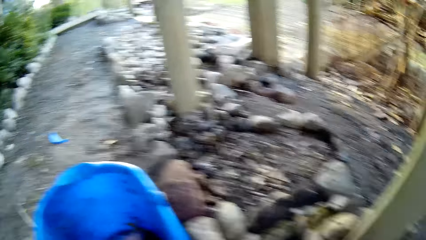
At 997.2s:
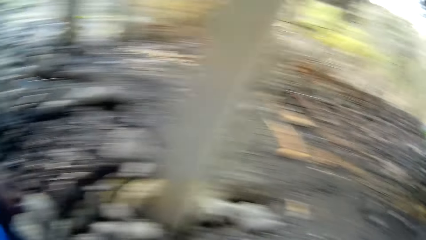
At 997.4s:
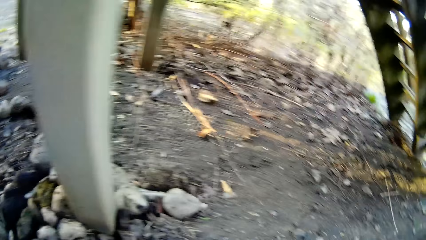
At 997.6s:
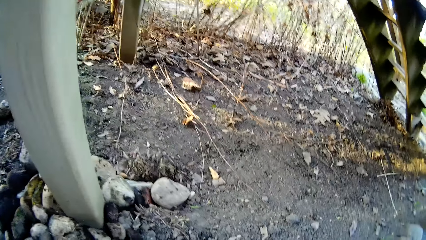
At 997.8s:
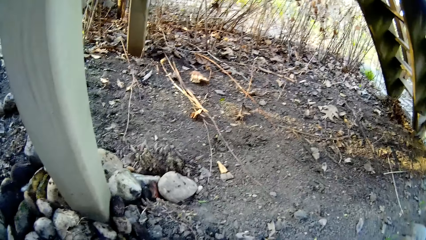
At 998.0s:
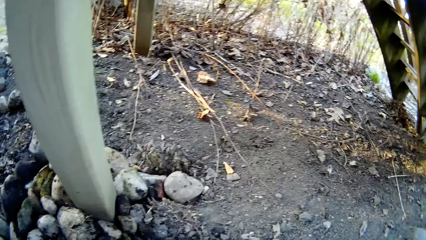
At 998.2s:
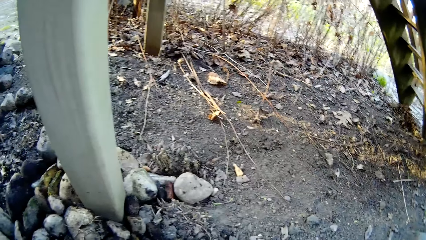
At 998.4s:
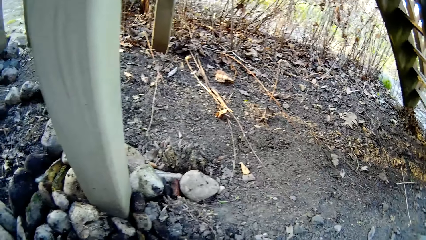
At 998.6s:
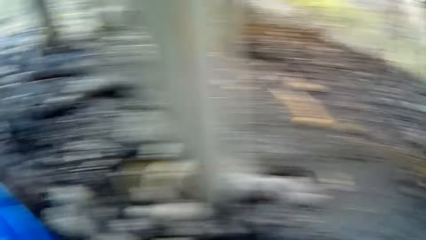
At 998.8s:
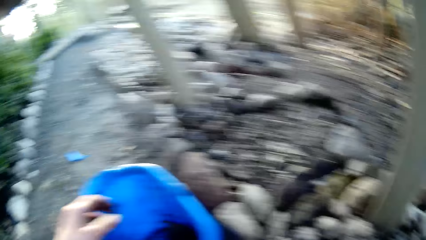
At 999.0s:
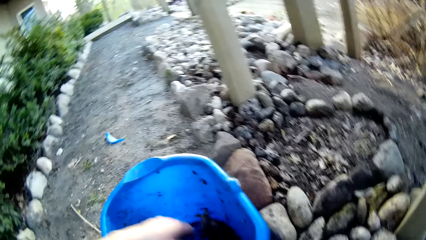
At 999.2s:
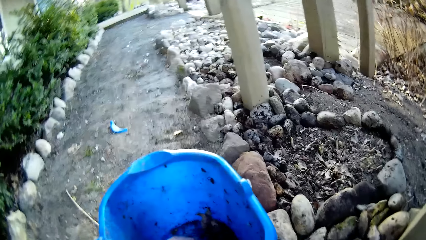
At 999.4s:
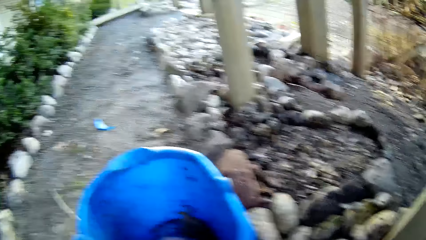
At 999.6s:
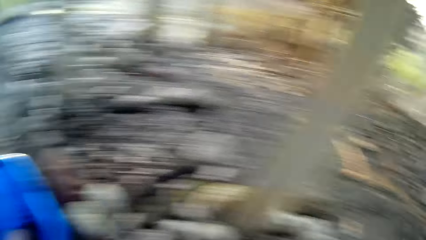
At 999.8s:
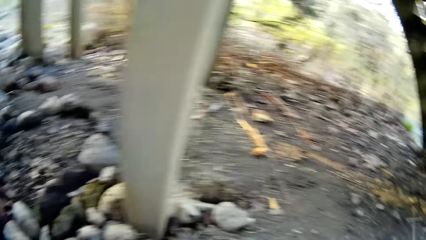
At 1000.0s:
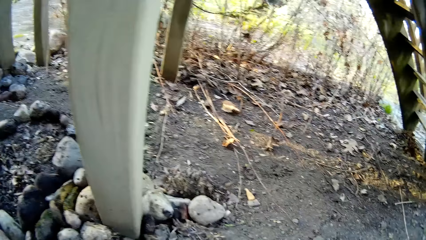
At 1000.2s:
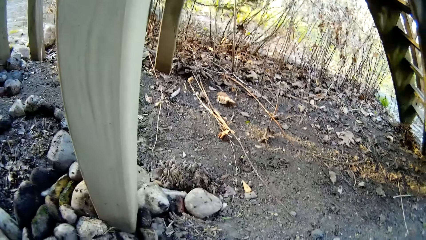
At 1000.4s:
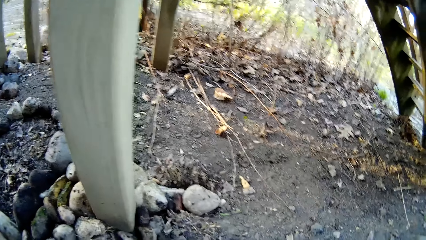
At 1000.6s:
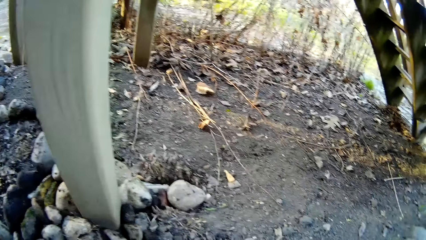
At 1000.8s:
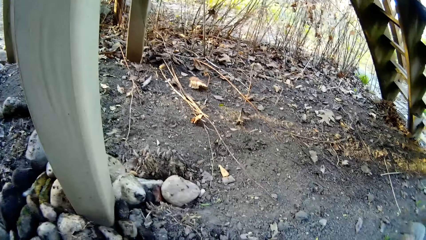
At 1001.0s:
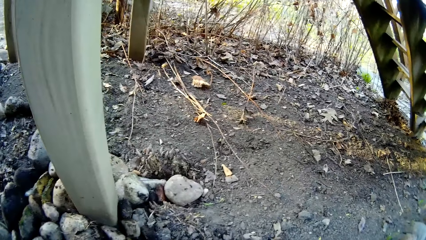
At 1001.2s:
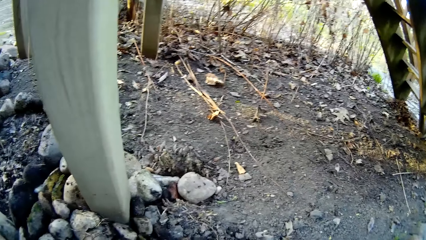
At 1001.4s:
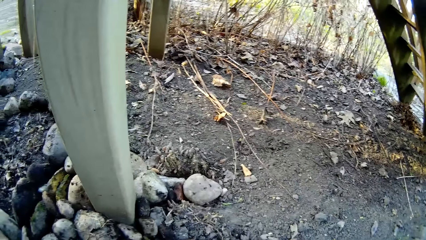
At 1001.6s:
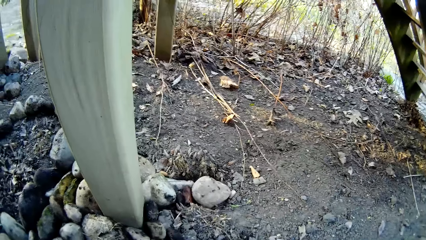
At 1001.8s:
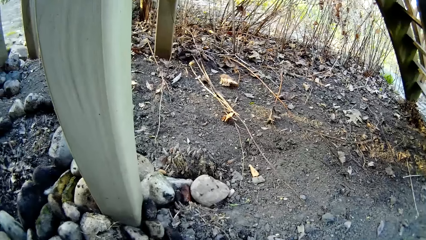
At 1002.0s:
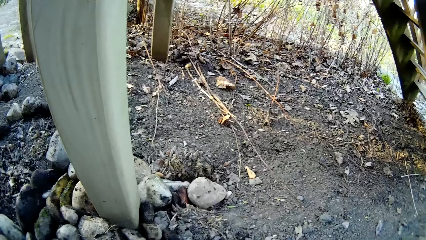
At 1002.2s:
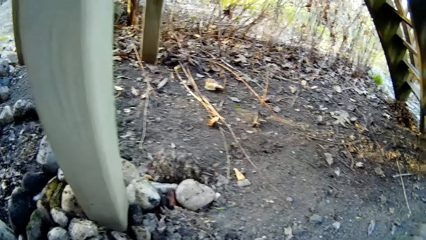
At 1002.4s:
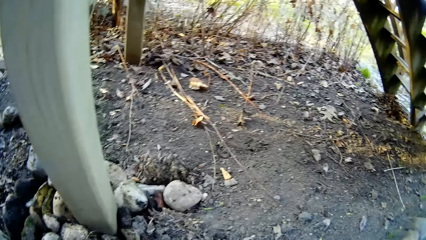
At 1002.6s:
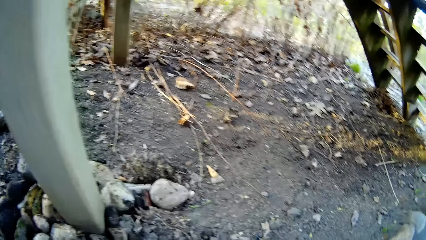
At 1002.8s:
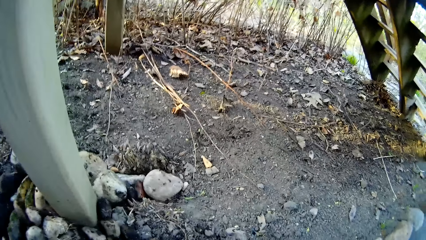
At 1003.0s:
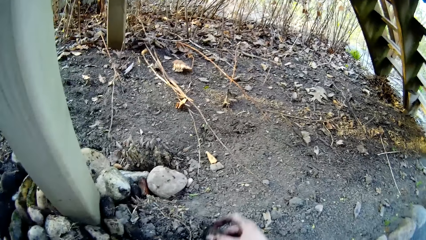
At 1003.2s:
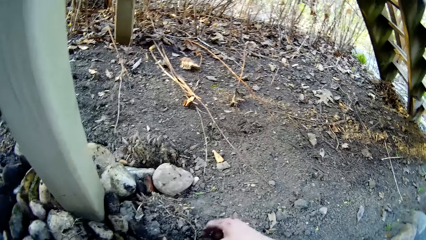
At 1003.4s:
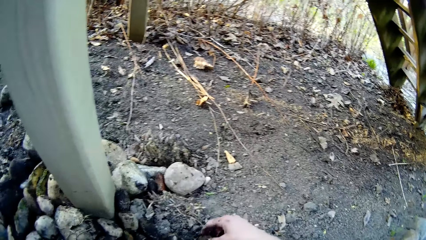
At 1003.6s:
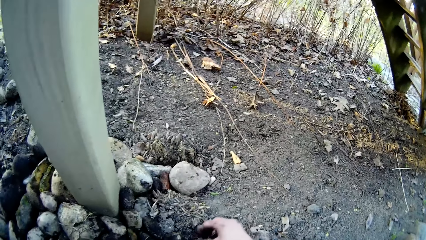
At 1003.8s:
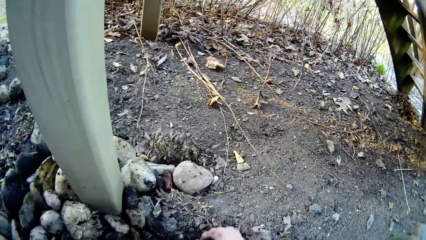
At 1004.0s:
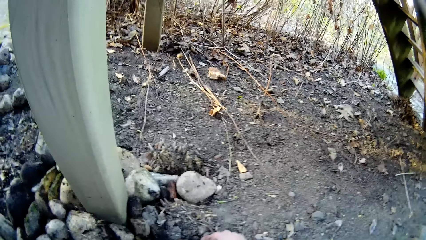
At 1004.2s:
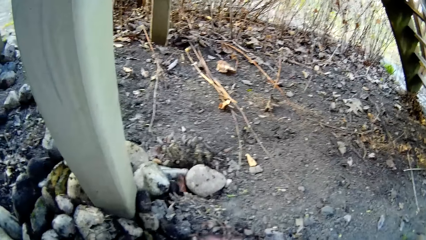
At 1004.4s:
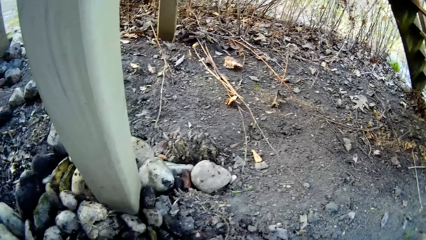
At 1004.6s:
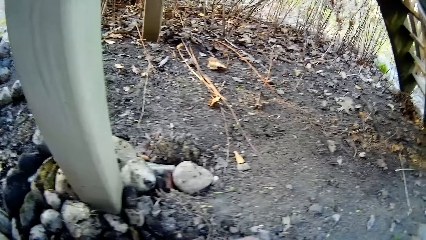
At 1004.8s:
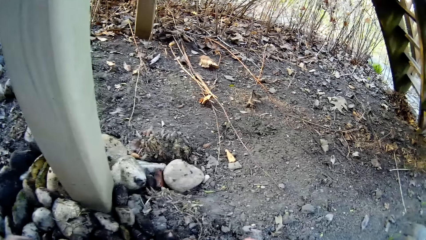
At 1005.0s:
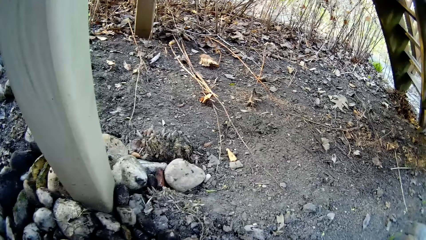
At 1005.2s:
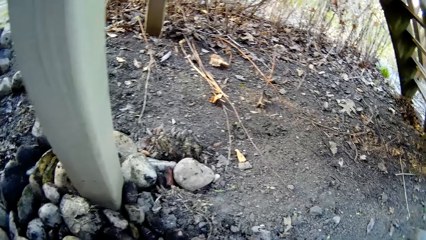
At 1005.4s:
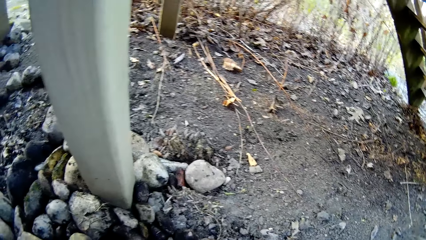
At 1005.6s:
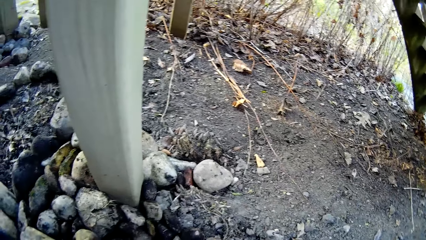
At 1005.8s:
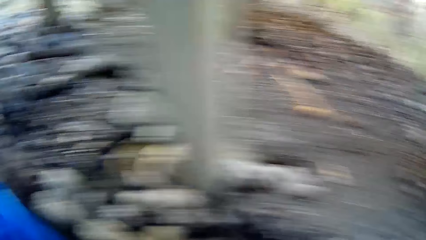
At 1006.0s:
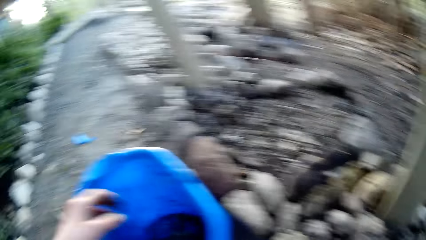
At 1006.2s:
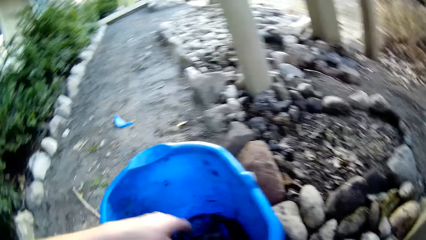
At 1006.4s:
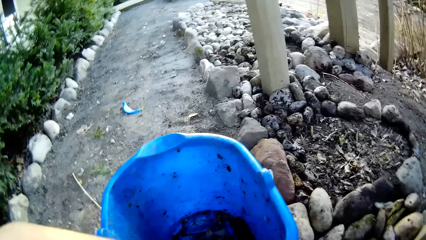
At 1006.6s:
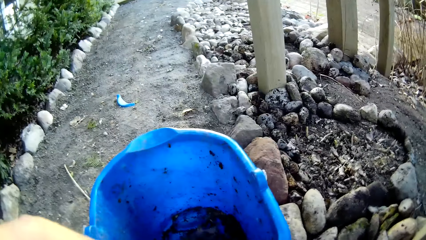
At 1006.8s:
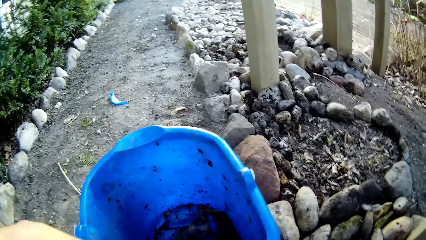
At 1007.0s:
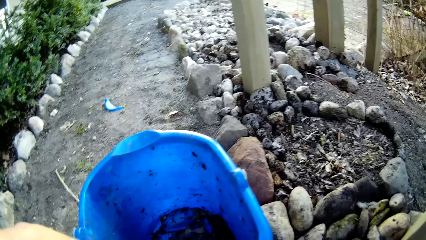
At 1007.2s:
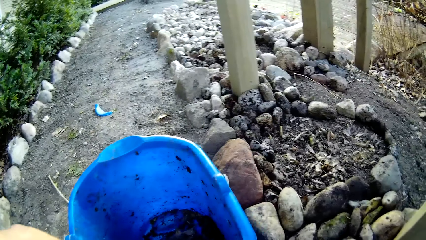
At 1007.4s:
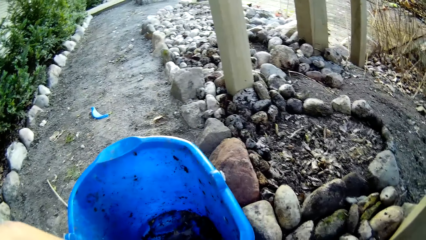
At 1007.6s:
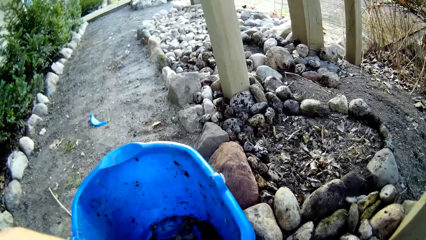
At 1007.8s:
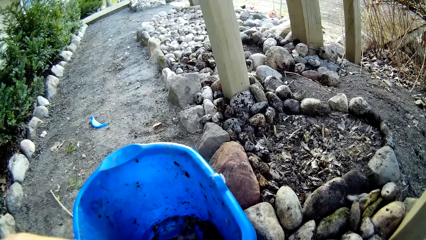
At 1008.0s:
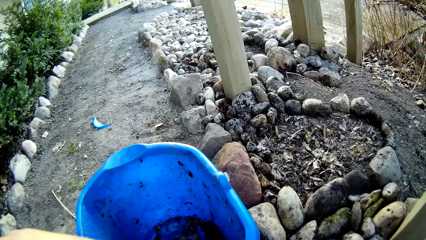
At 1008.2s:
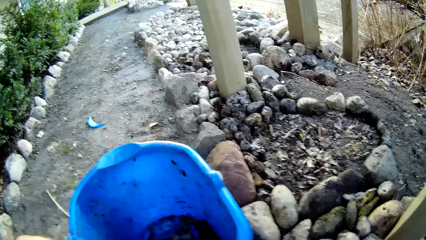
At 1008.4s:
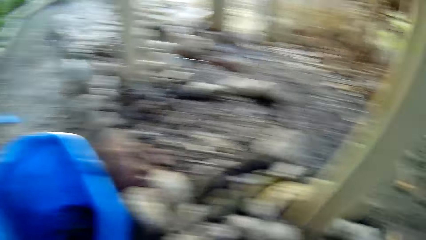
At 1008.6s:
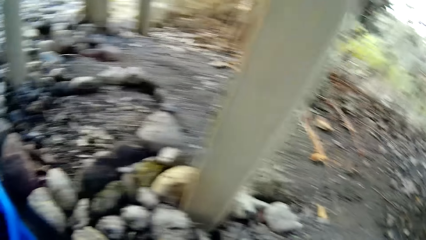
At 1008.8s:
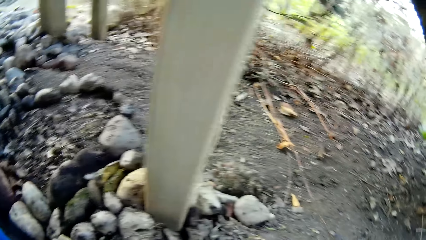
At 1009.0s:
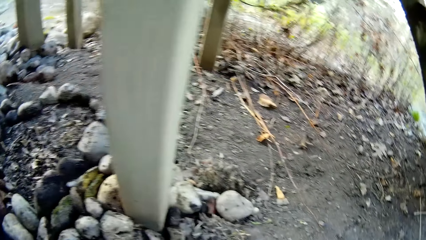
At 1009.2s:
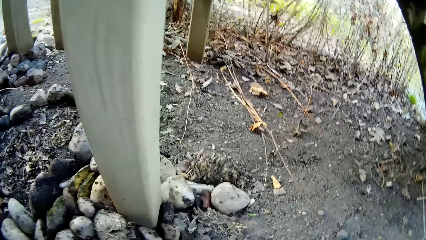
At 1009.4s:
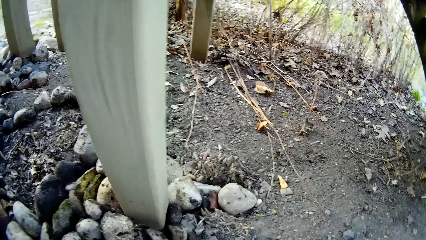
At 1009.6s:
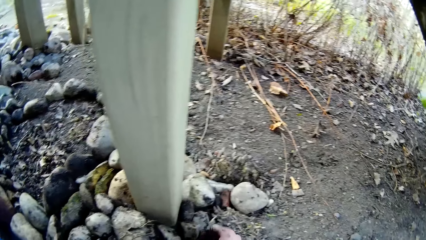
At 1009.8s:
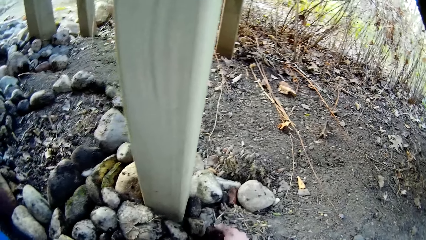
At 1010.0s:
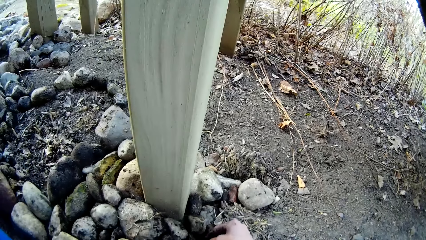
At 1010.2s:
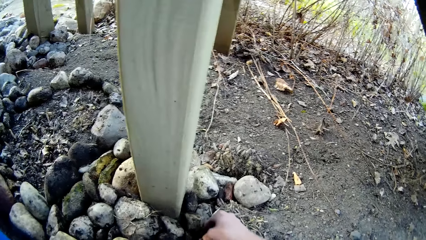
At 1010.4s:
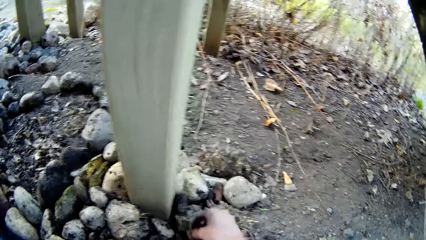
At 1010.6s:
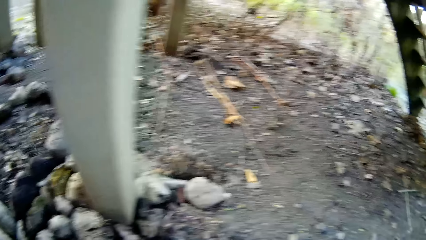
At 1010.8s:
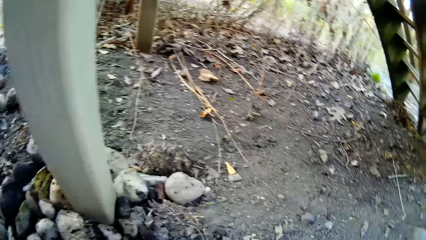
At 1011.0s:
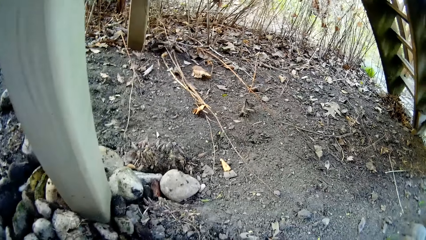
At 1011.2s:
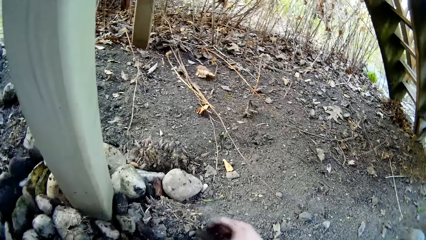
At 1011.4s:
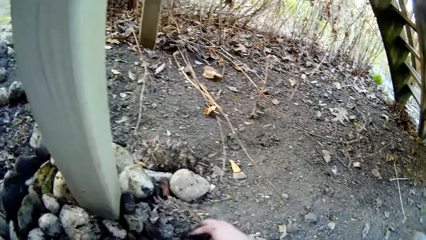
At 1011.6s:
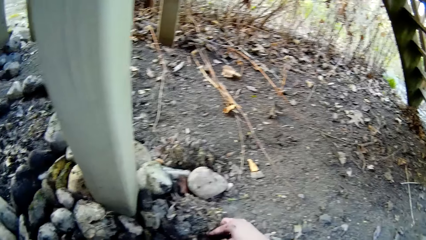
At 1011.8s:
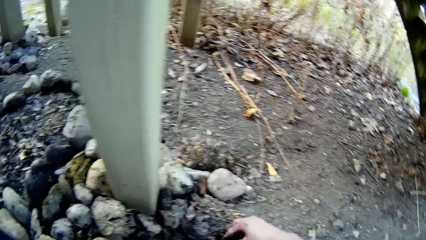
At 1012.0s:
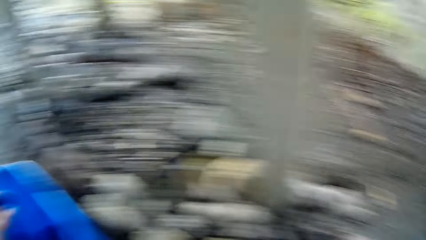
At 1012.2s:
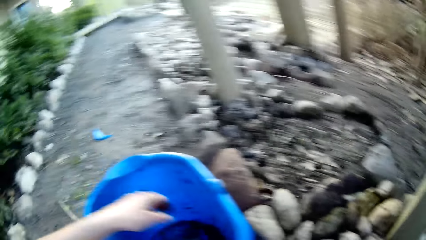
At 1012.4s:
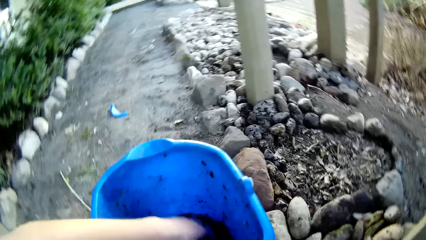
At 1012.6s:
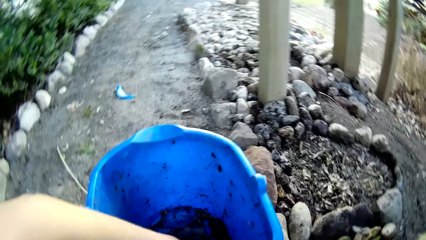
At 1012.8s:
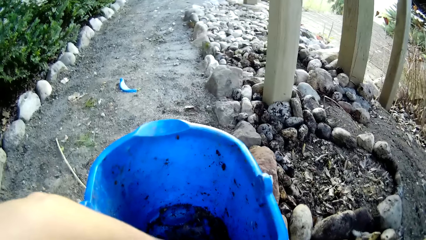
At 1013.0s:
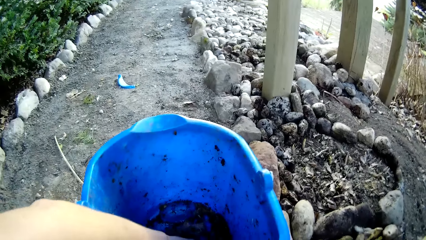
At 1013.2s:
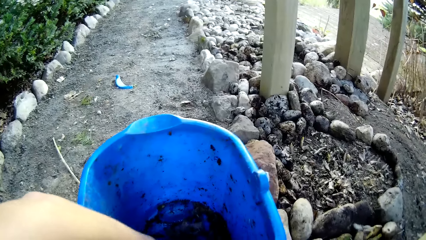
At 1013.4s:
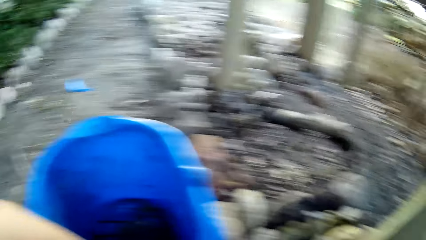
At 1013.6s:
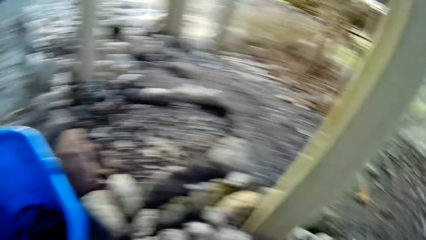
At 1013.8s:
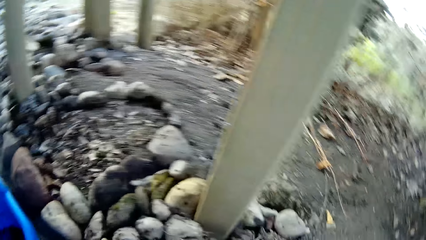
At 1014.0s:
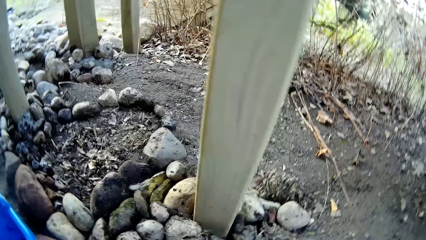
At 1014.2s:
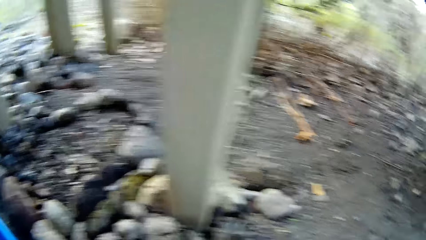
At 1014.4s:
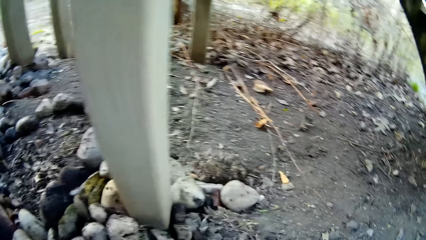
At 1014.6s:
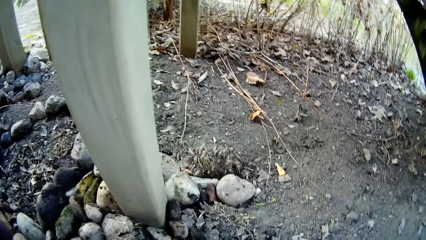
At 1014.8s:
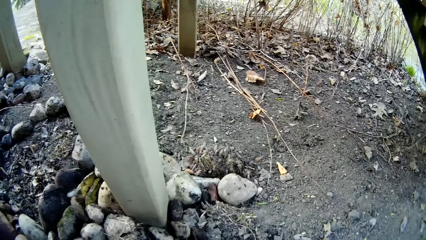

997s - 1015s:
The camera wearer picks a stone from the blue bucket with her left hand. She places a stone on the ground with her right hand. She picks a stone from the blue bucket with her left hand. She places a stone on the ground with her right hand. She picks a stone from the blue bucket with her left hand.
